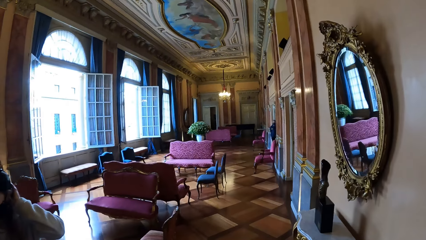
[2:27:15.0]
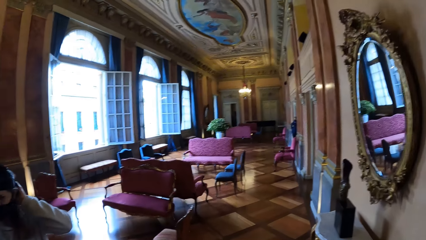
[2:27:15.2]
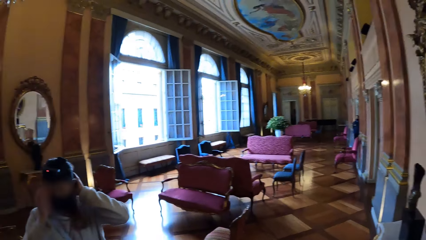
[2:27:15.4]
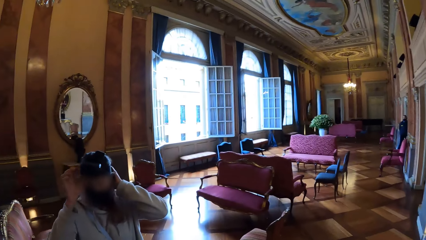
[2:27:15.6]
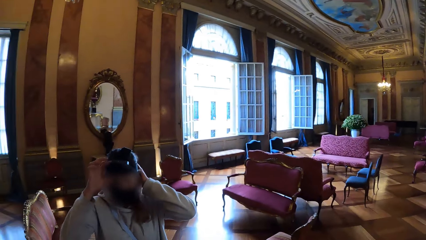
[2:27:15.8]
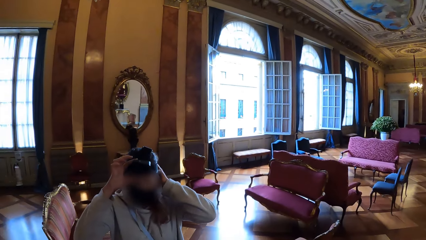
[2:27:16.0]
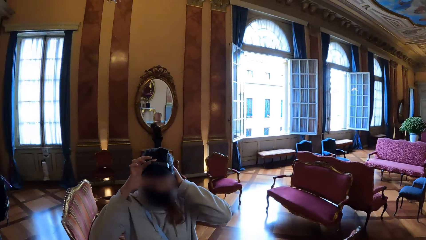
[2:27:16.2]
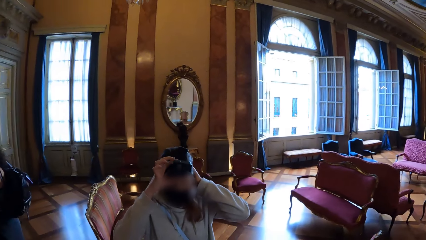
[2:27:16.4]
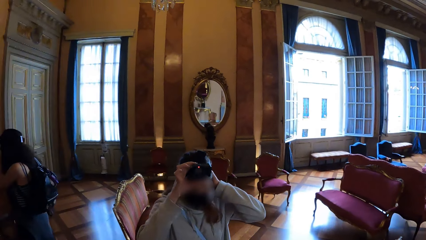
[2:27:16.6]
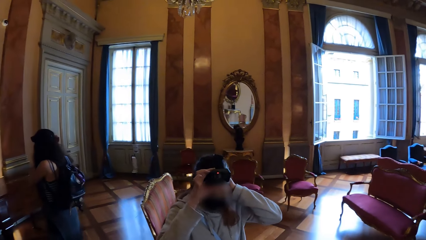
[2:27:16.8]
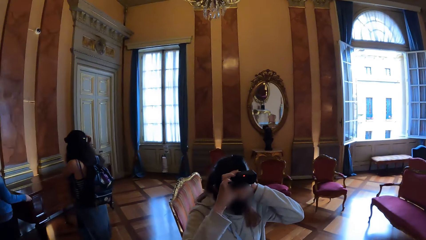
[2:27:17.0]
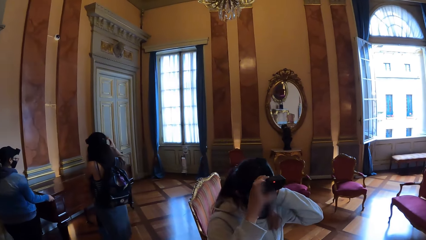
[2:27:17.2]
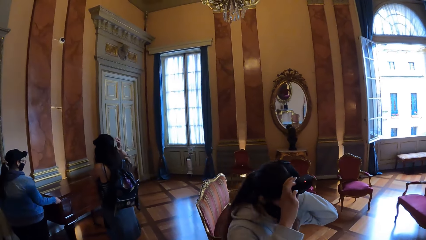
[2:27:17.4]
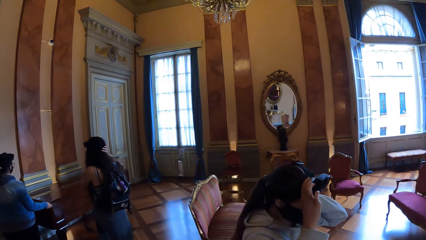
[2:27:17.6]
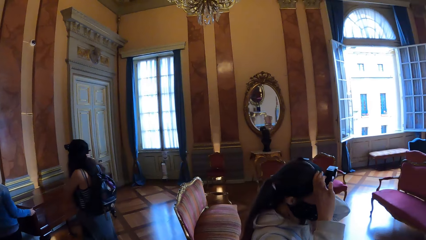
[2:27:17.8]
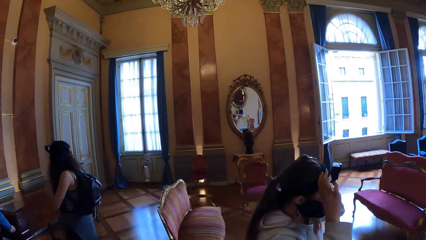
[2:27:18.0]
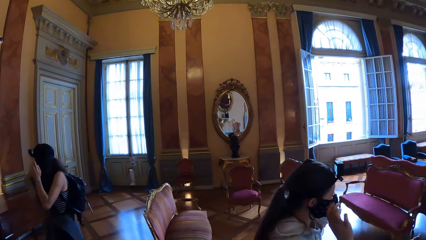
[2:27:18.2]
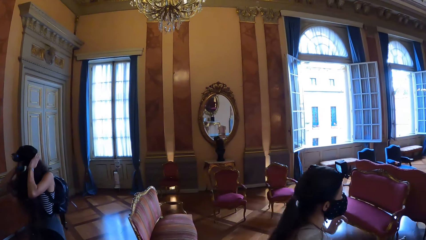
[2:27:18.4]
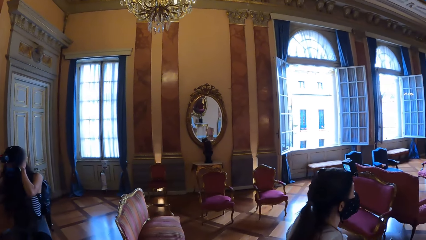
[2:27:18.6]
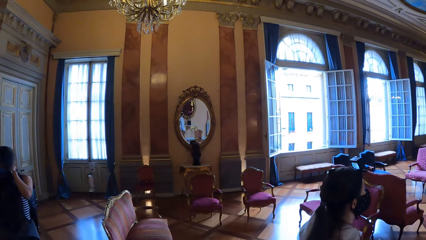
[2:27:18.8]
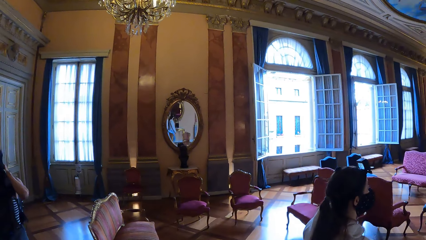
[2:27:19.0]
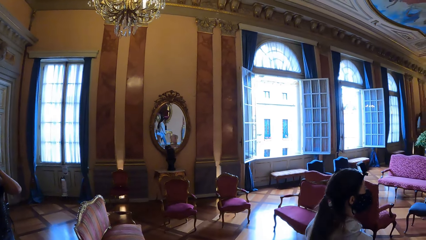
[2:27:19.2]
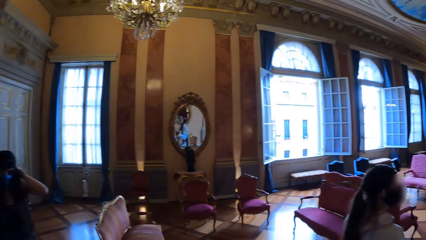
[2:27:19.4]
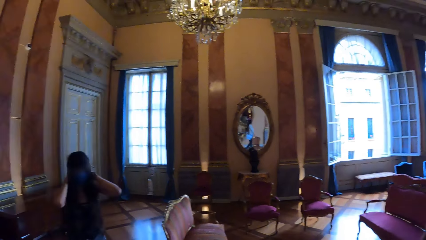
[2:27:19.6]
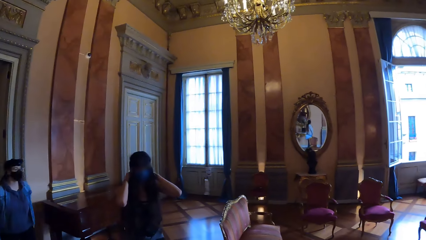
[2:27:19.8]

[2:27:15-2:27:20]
The camera wearer moves around.

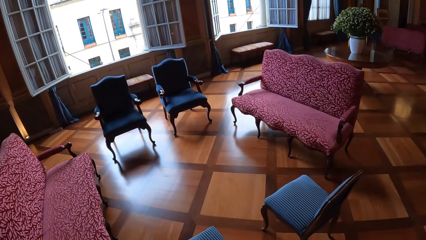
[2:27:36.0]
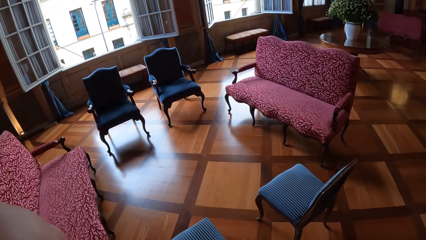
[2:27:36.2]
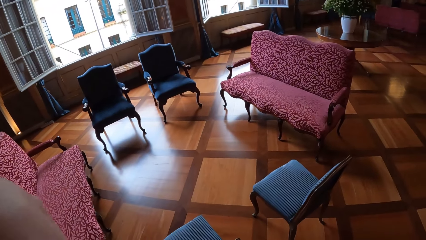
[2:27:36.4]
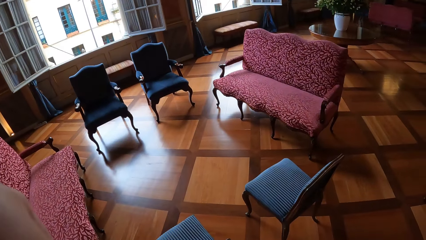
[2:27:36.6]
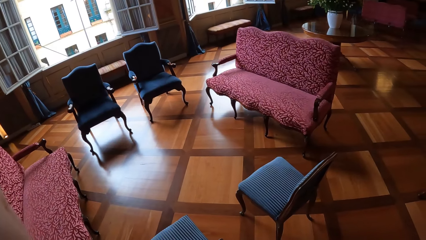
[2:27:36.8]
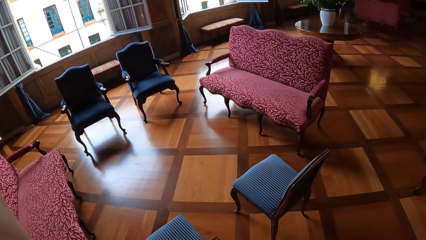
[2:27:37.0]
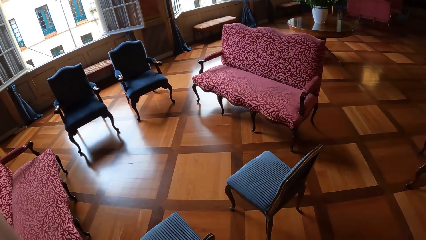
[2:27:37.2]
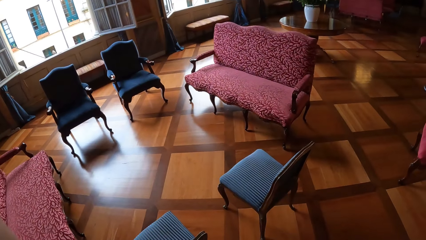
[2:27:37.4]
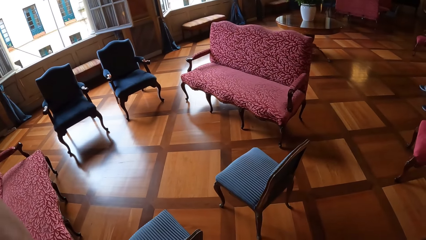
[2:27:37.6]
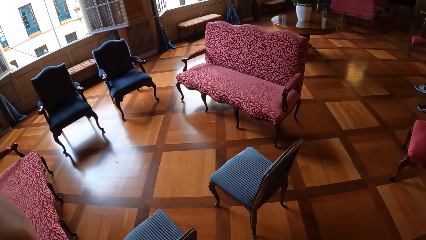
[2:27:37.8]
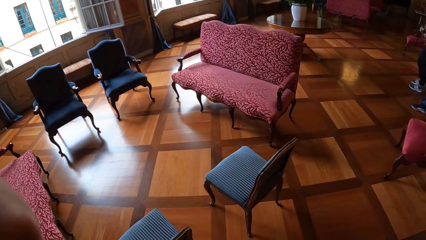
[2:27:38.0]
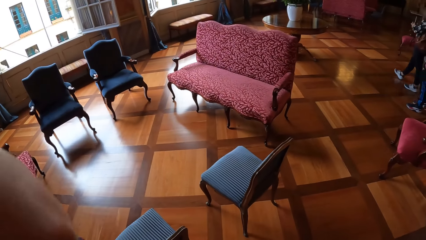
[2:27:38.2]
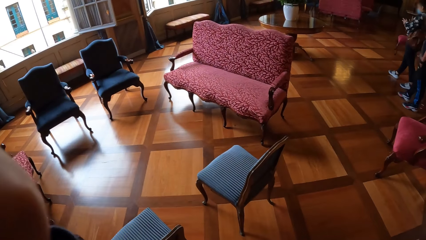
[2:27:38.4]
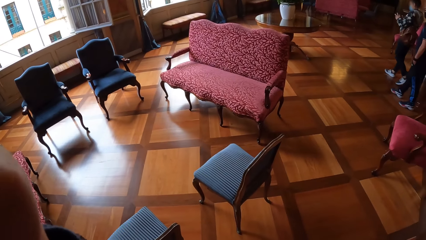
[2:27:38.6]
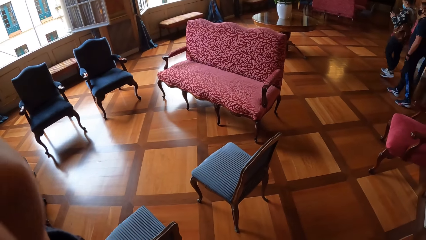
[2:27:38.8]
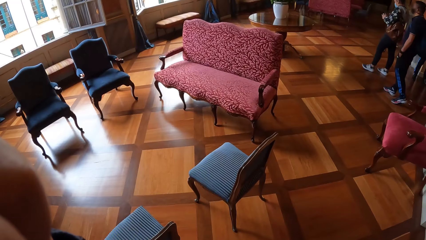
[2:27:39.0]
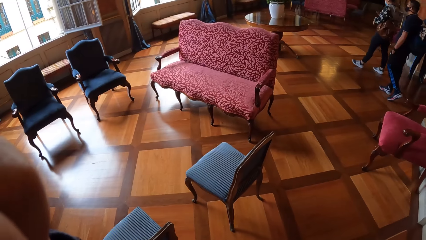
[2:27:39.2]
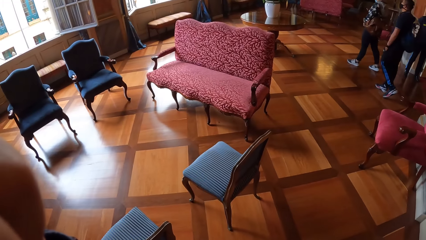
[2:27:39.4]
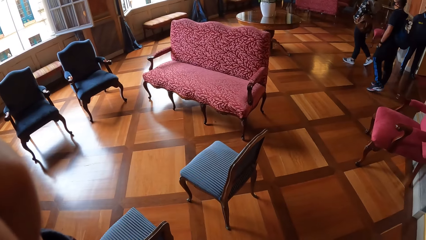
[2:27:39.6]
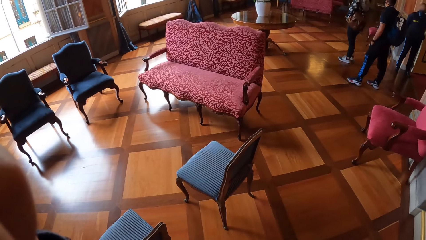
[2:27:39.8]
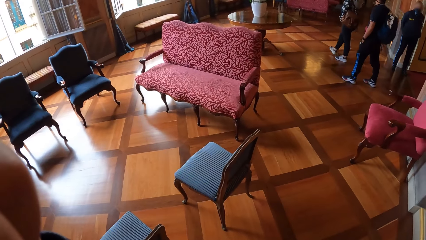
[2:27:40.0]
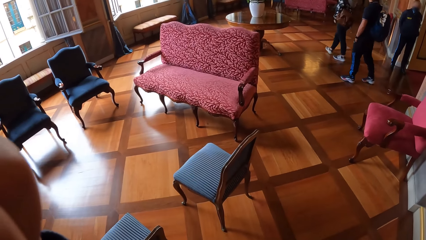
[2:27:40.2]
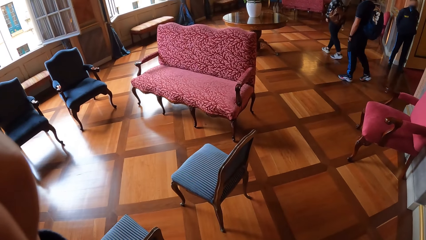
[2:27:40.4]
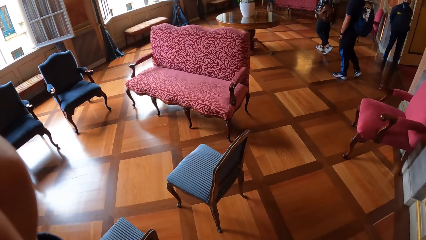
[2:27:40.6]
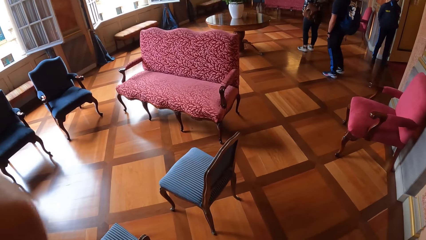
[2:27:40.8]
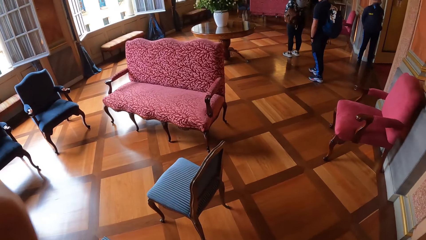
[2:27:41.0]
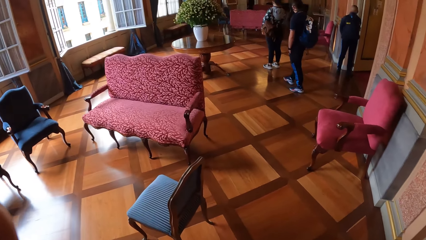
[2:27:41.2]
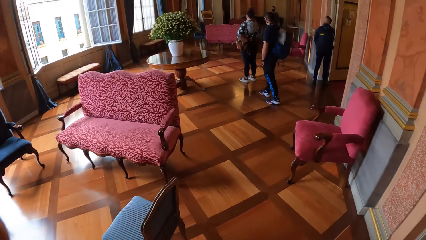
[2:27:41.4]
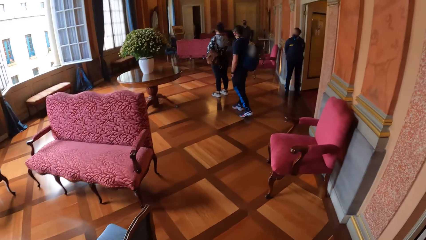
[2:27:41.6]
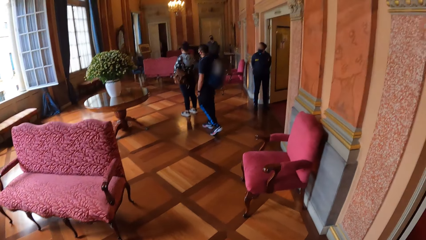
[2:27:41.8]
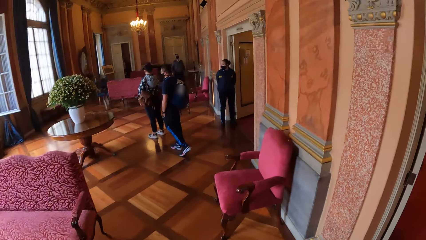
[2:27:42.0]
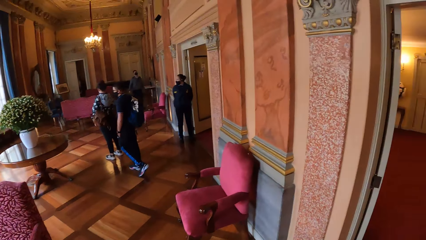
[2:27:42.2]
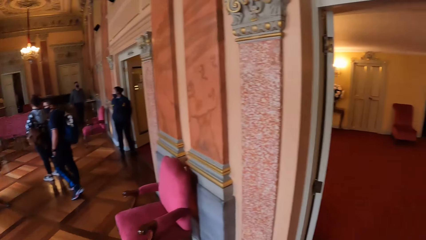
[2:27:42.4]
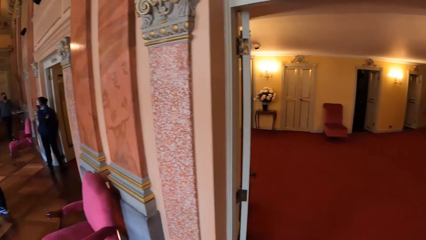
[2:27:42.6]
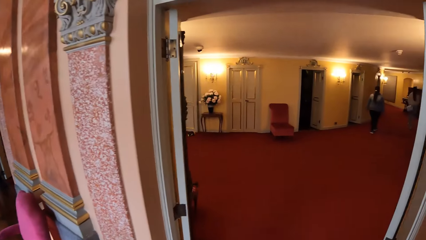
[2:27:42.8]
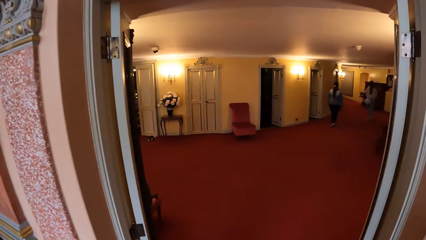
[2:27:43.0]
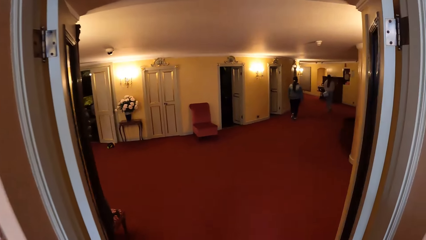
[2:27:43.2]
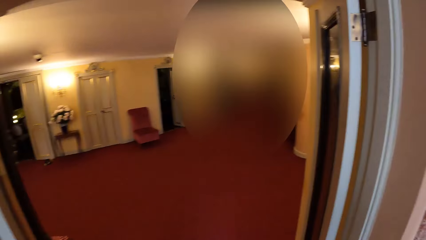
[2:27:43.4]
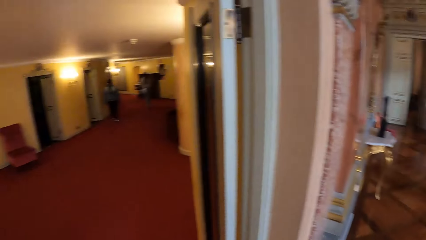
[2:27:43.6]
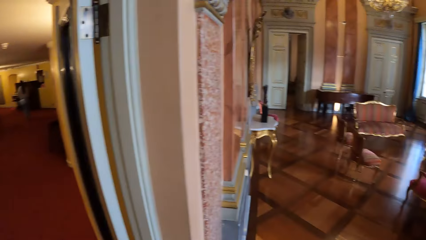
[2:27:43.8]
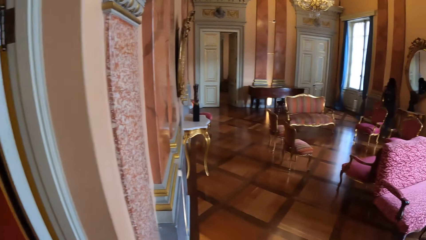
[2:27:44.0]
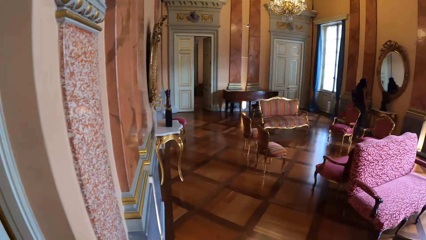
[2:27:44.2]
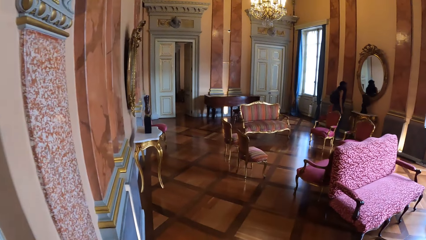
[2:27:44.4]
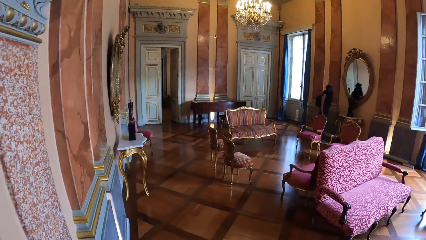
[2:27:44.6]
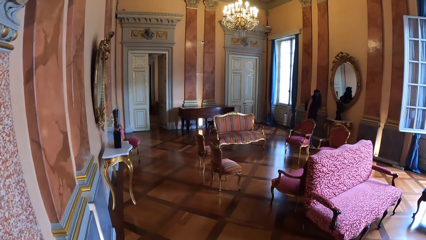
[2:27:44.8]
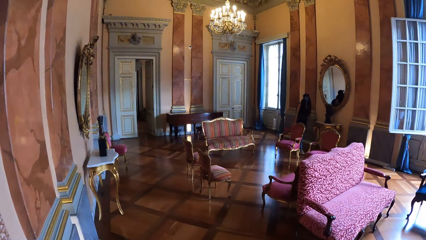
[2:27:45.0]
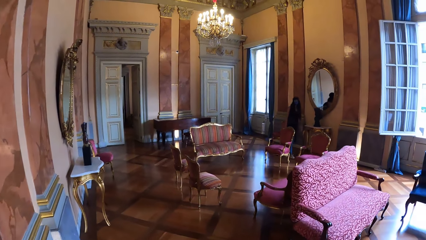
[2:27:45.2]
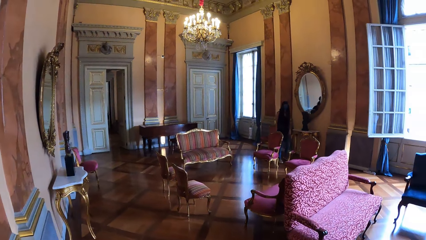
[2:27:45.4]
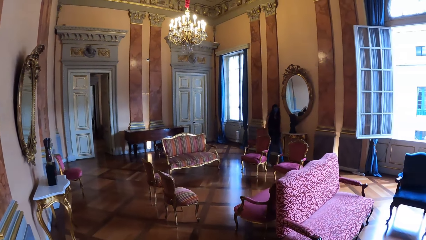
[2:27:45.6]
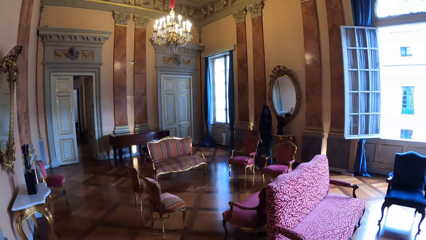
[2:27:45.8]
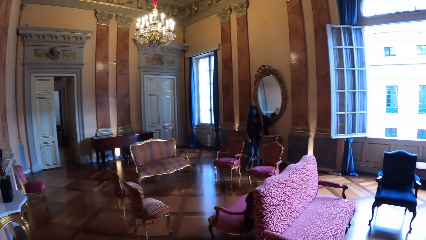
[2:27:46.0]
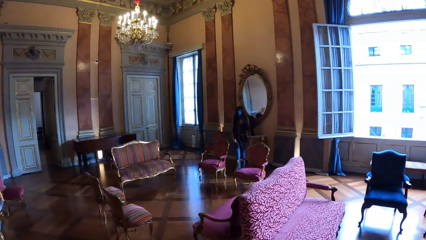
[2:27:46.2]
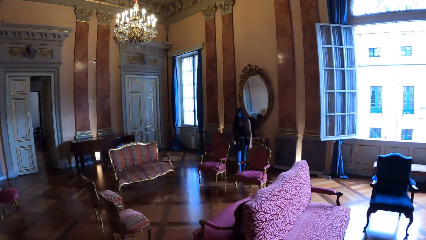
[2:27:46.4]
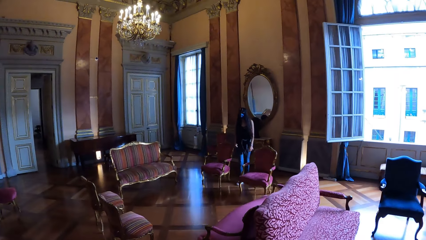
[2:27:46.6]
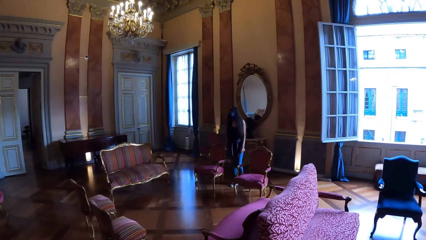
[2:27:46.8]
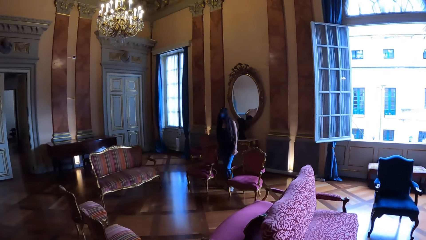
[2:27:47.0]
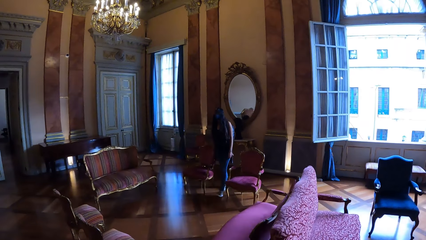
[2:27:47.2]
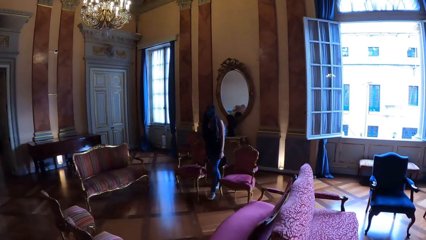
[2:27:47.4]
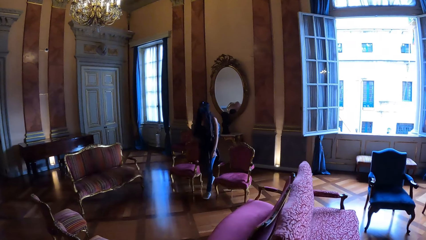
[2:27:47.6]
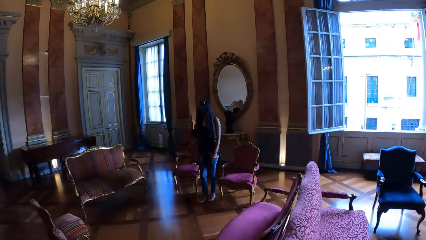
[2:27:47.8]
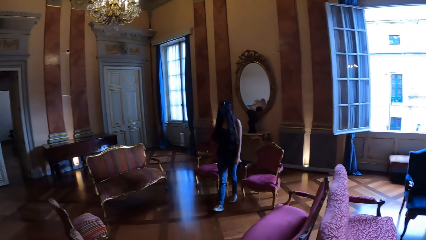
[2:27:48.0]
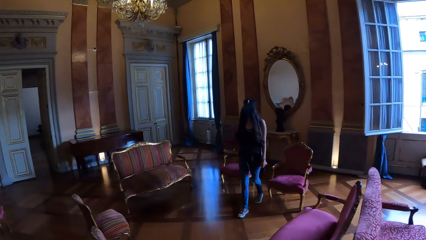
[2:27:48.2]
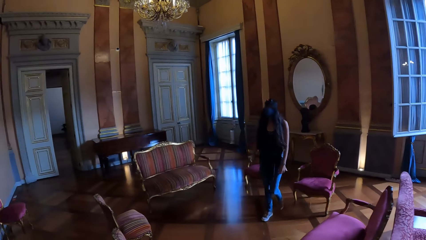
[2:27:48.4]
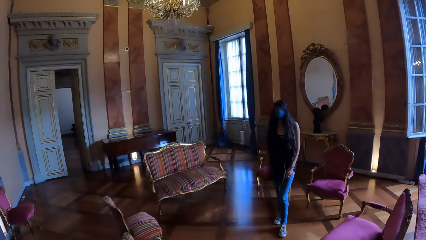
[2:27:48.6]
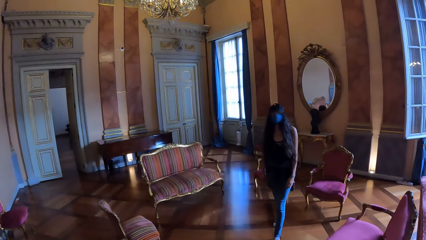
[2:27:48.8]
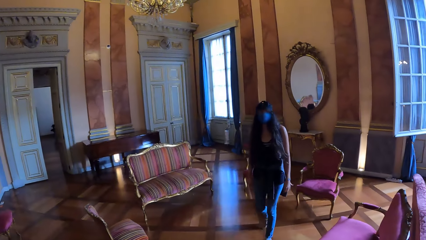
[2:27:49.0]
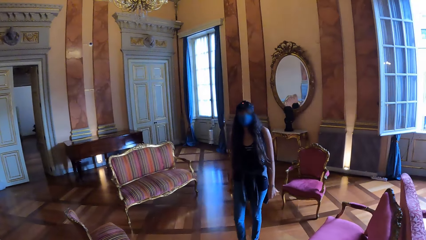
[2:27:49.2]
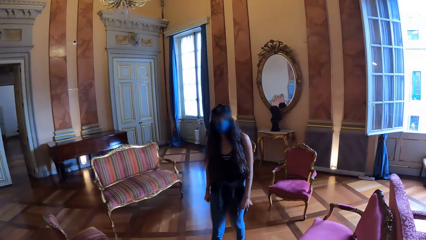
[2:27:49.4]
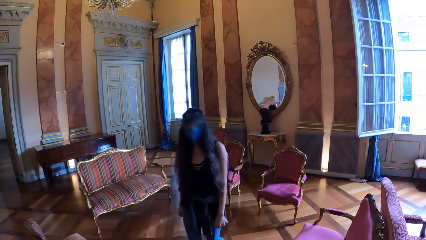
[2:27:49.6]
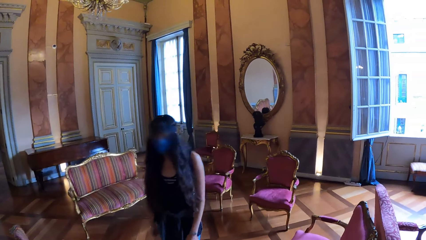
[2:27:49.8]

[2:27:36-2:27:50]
The camera wearer looks around. They adjust the camera. They walk around.
